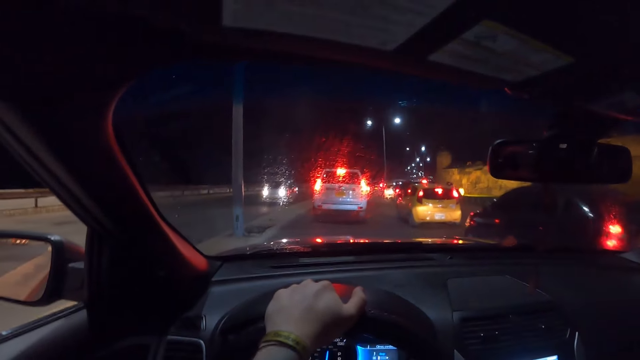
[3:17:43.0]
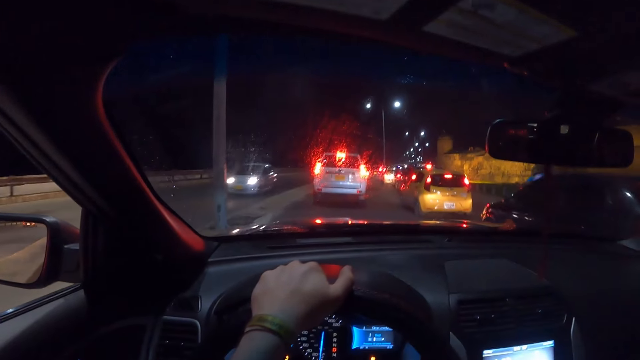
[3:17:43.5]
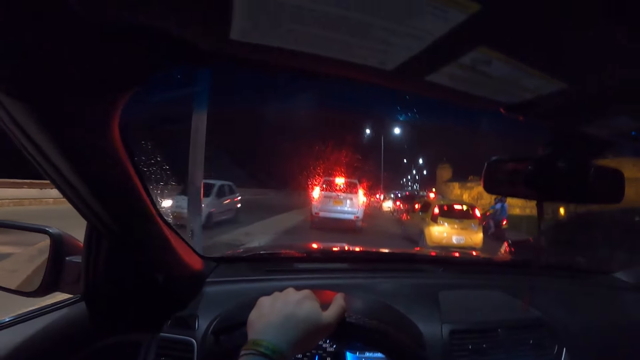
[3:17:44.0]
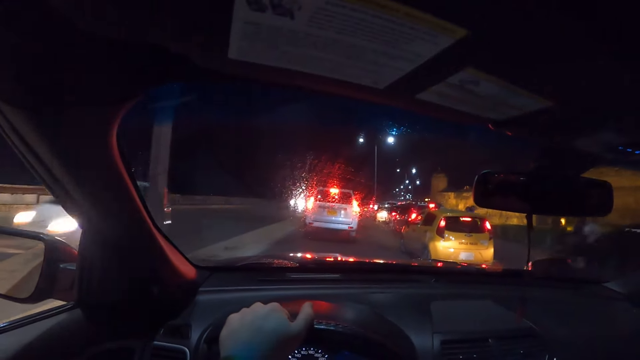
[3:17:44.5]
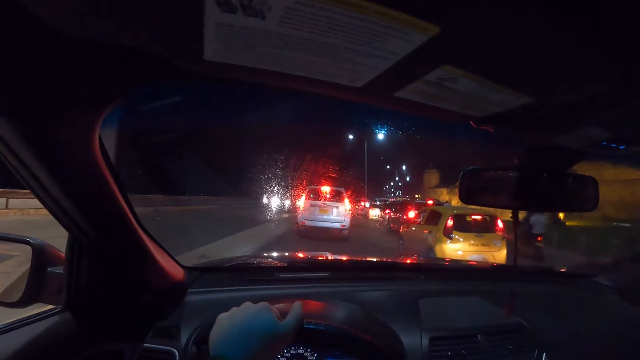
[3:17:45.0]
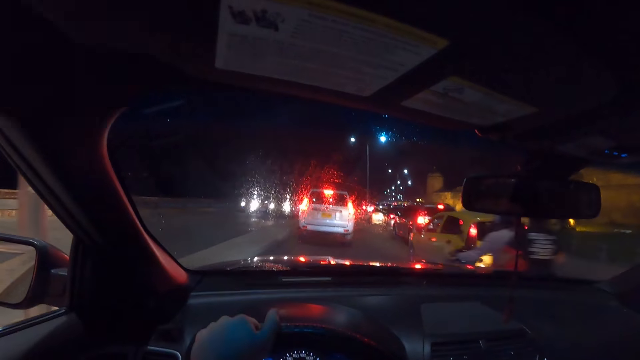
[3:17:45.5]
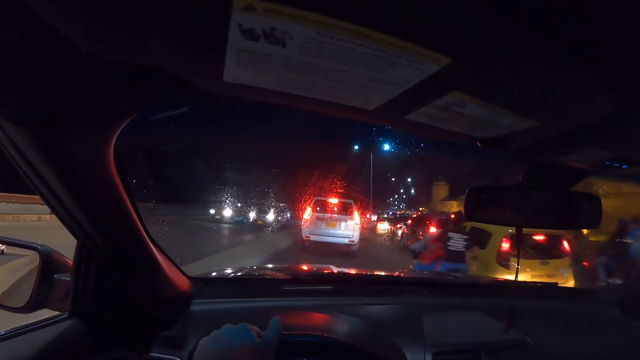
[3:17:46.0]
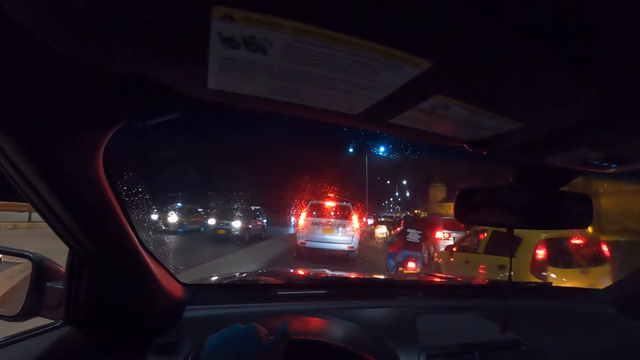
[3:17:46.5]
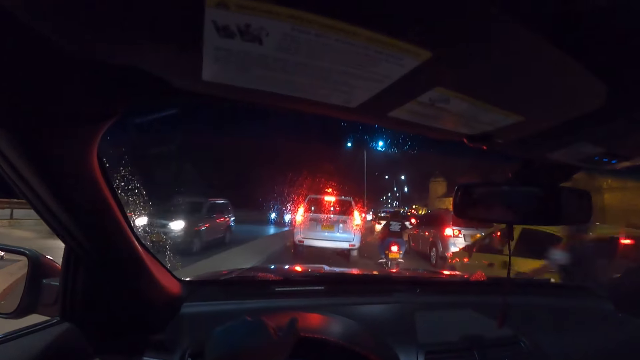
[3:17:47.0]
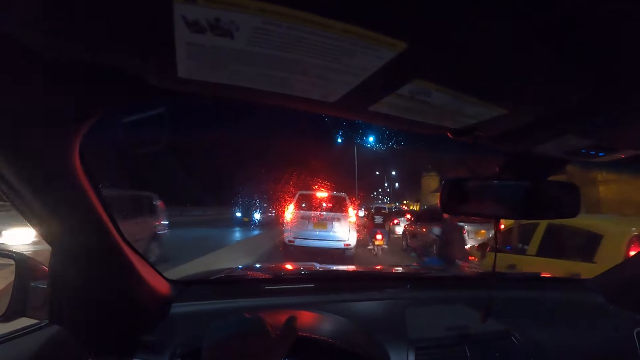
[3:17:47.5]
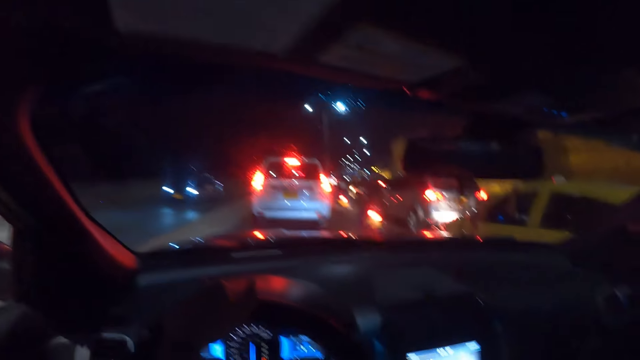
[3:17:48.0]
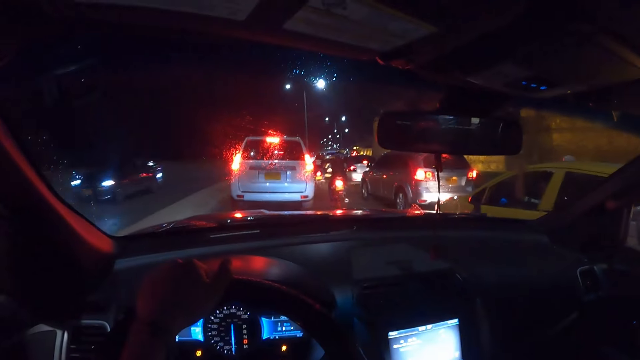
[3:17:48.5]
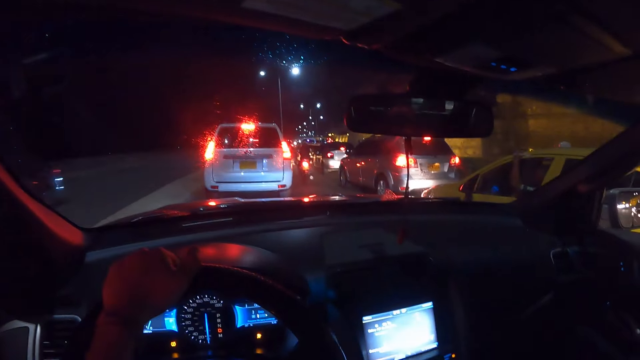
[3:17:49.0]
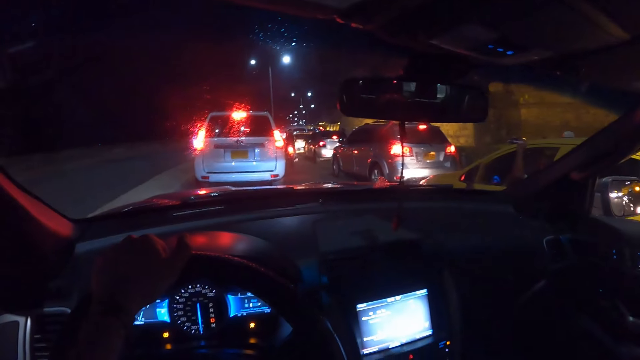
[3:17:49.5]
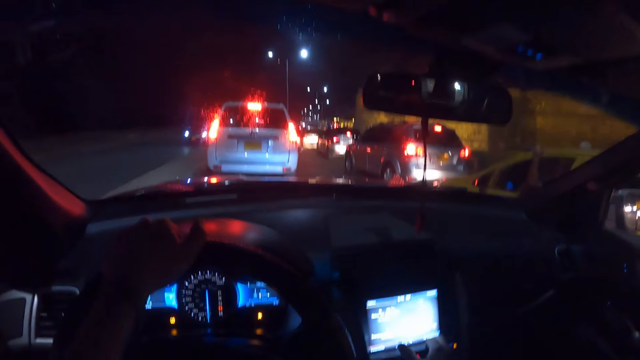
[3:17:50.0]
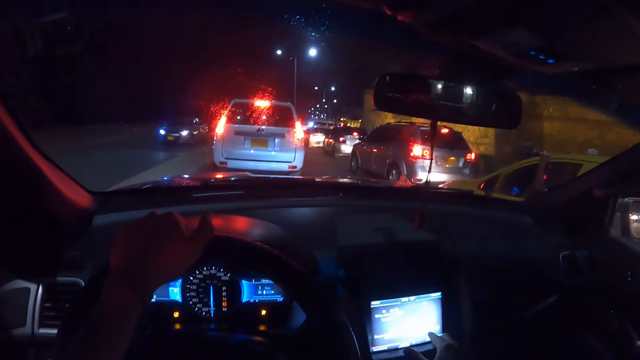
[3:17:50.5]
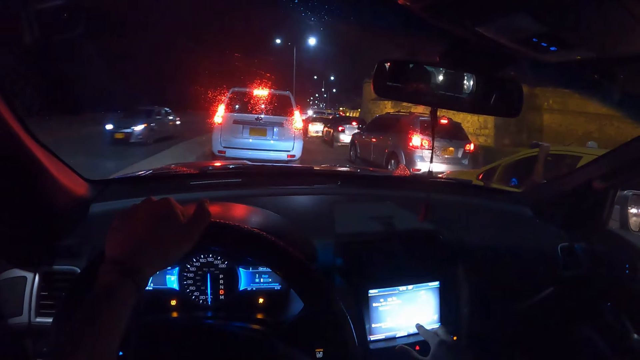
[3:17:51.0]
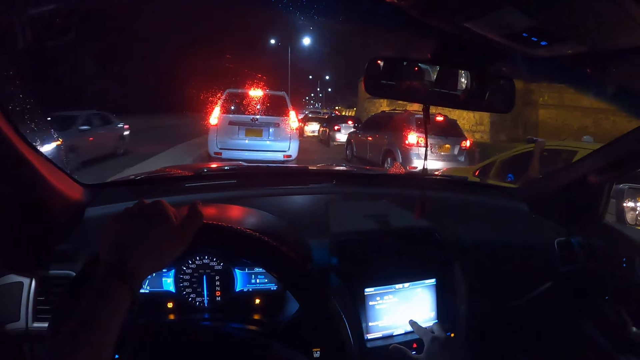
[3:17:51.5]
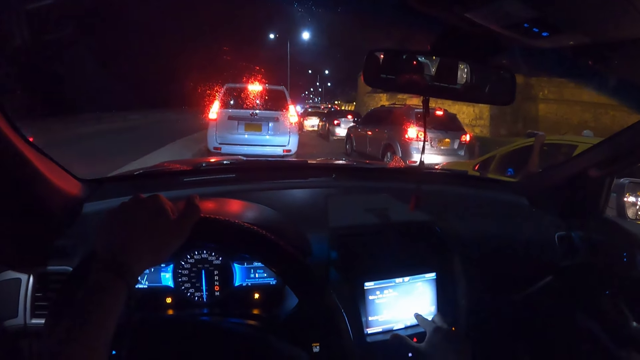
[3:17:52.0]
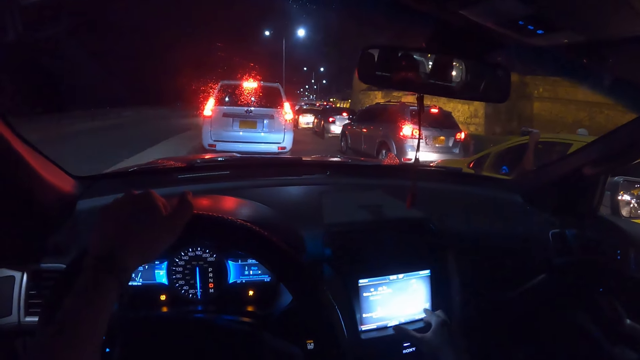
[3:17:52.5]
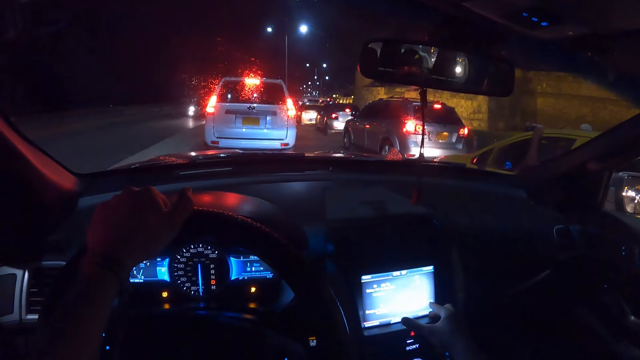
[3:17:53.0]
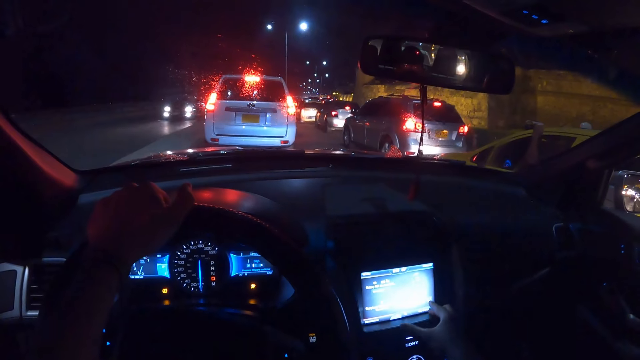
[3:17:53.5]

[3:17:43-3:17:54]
A man rides a motorcycle past the camera wearer. Another man rides a motorcycle past the camera wearer. The camera wearer operates a navigation screen in the car with his right hand.

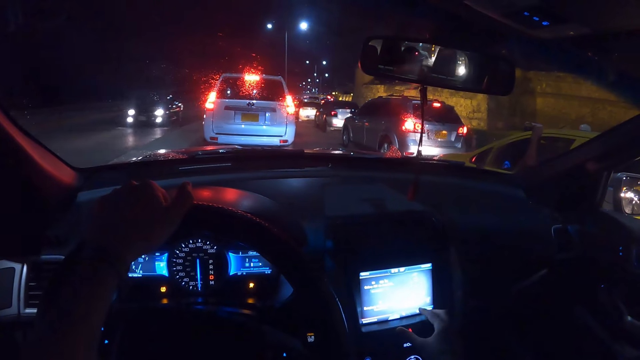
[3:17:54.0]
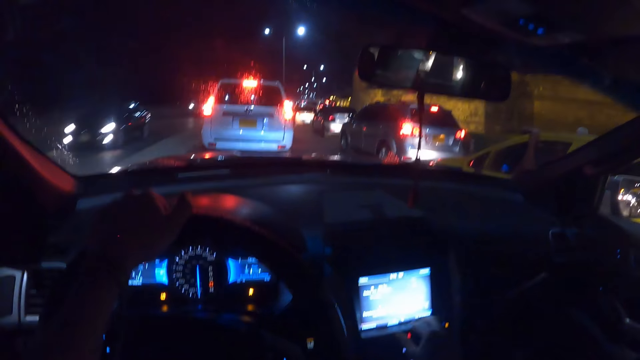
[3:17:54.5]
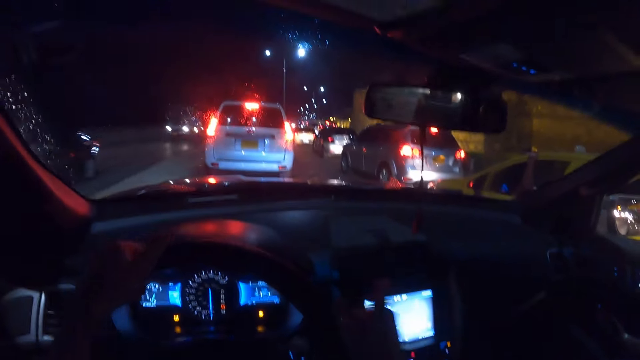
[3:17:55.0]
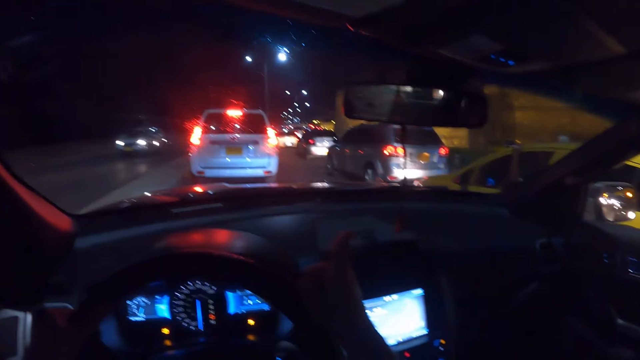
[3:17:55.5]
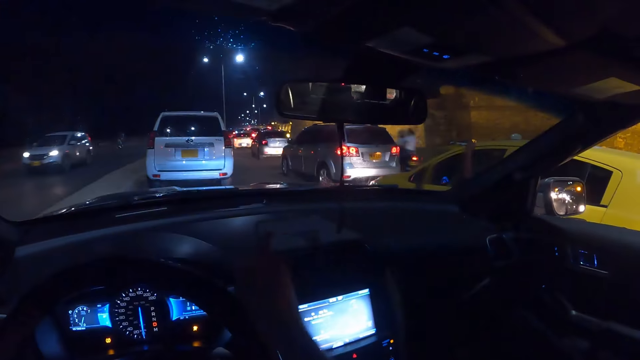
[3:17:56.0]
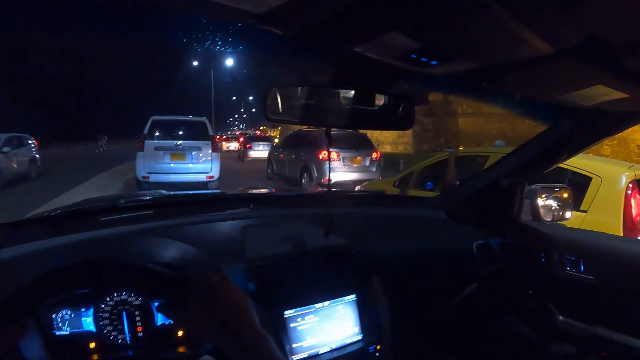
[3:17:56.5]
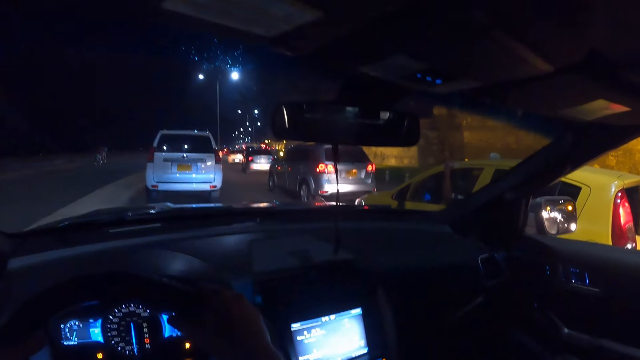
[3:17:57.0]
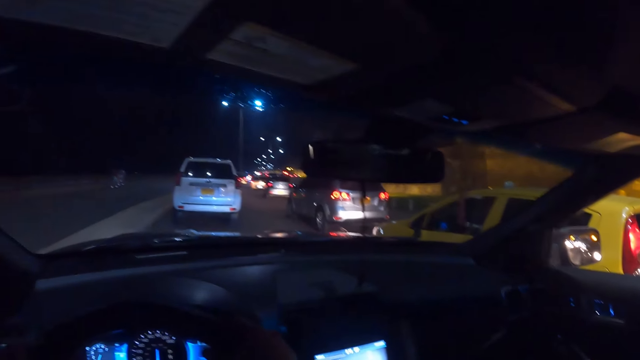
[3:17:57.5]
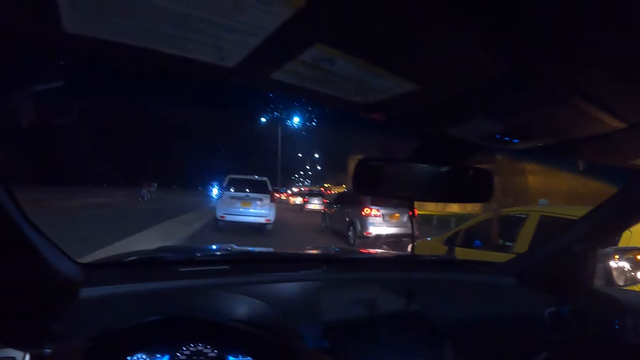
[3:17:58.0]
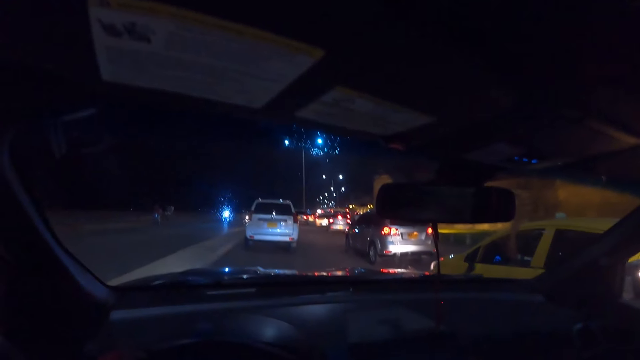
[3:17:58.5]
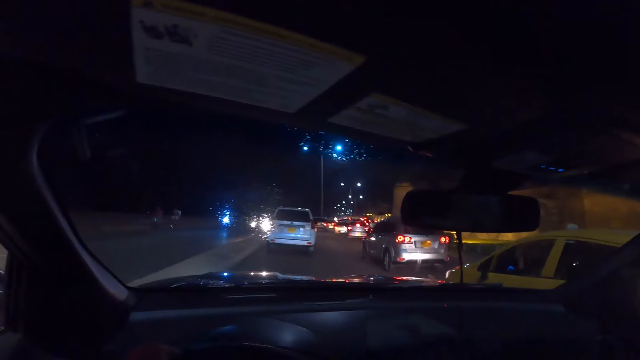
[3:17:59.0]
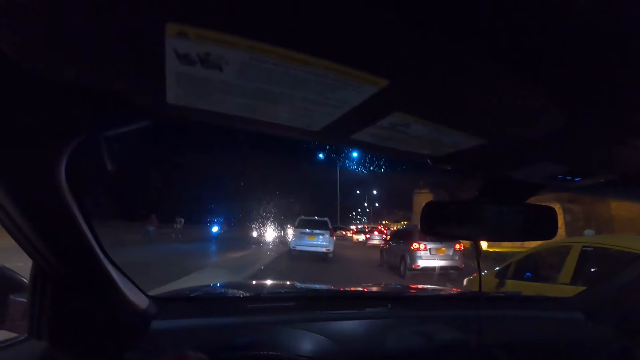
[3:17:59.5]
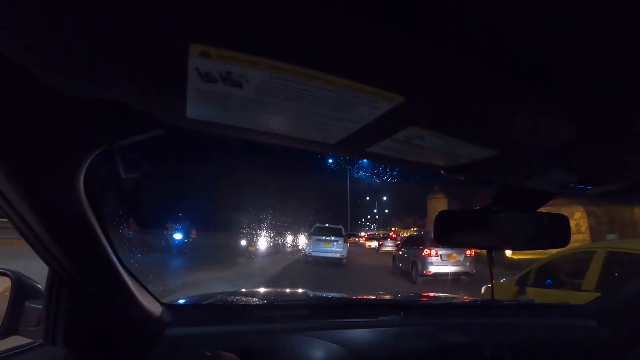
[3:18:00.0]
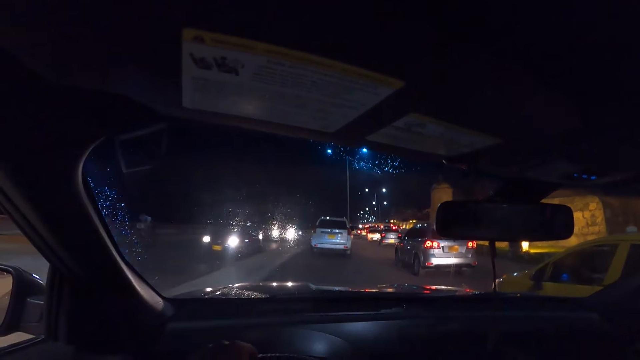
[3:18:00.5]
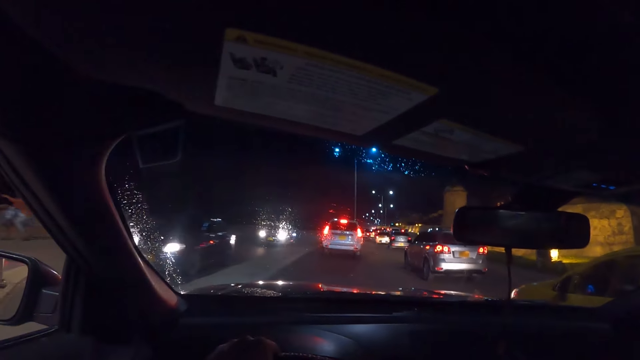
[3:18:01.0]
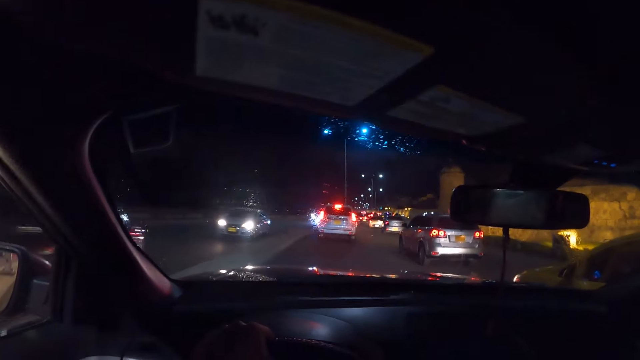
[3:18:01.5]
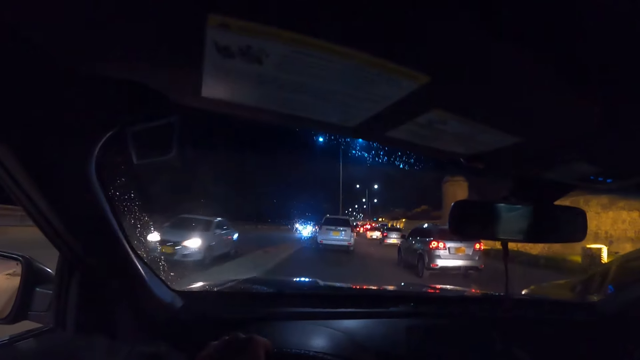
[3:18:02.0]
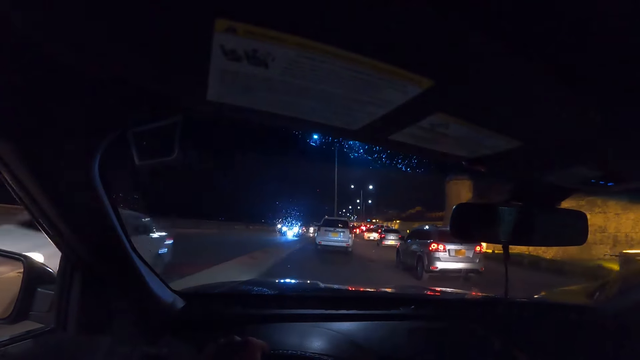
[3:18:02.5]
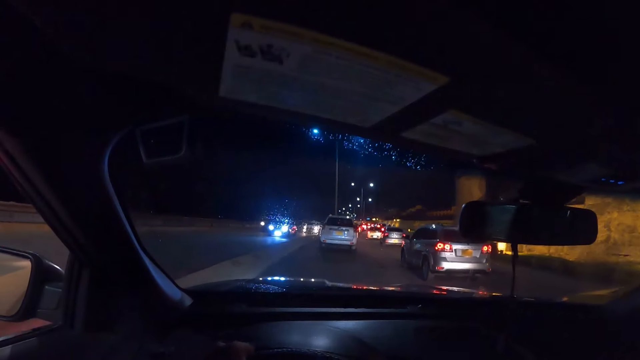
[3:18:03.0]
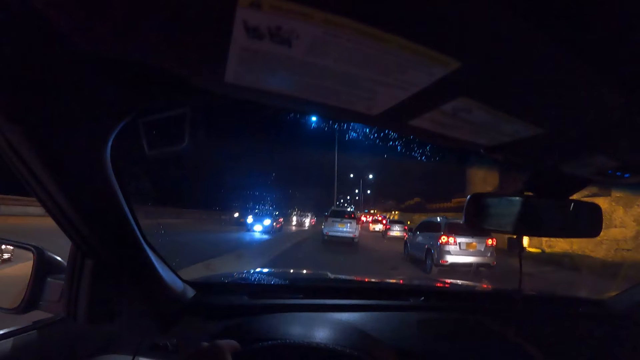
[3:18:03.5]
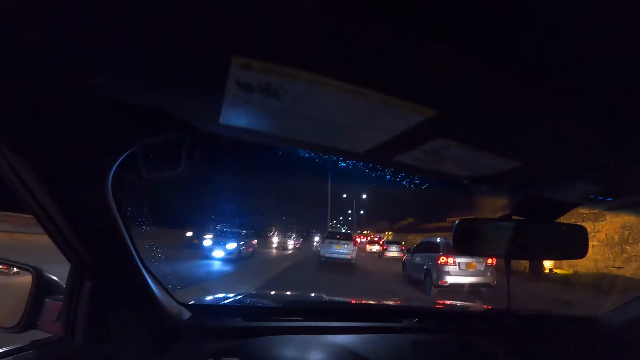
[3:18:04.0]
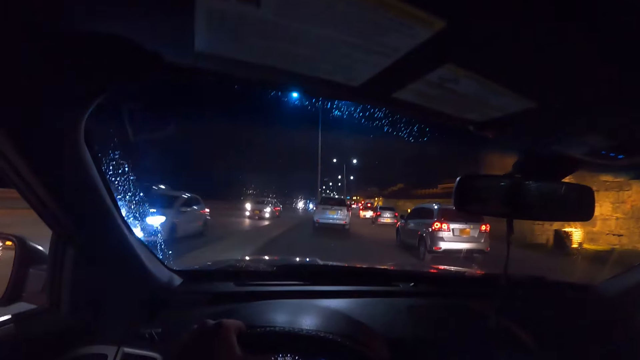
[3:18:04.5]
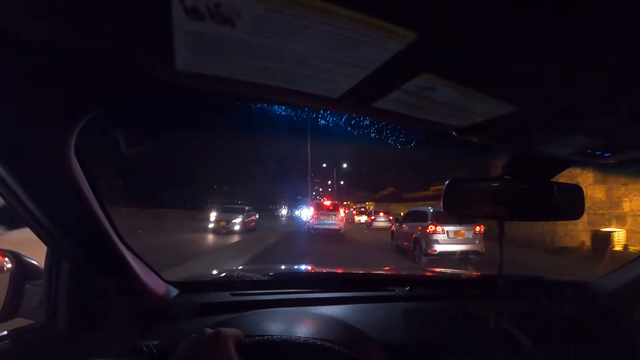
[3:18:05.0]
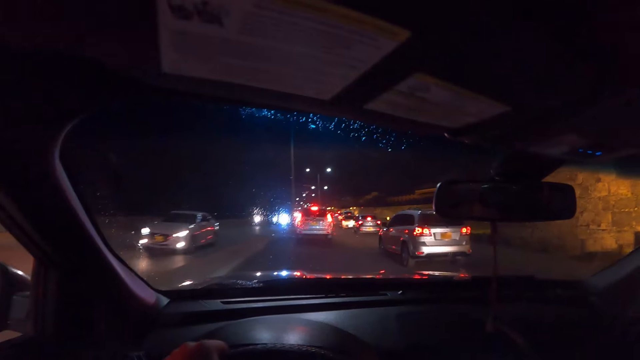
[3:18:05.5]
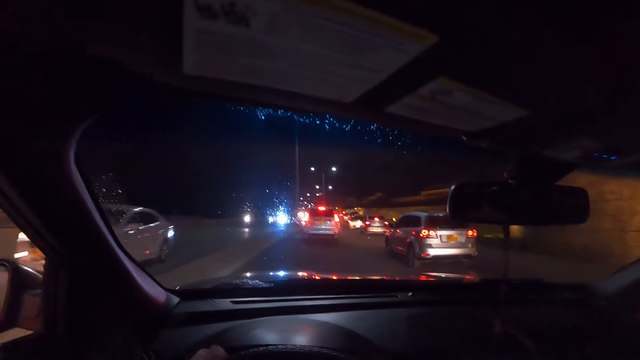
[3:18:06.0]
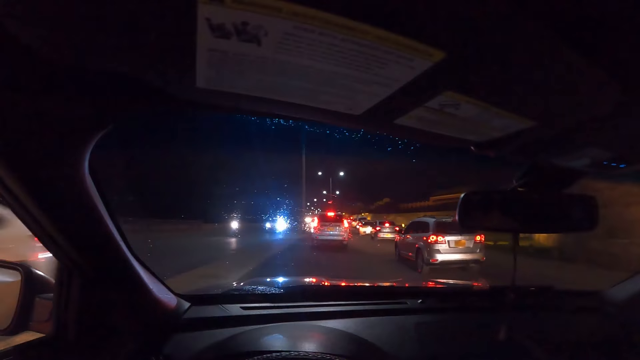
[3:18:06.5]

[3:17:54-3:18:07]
The camera wearer gestures with his right hand. He places his right hand on the steering wheel. He drives the car on the road with his hands.
